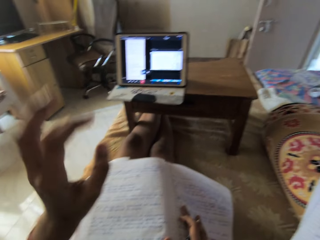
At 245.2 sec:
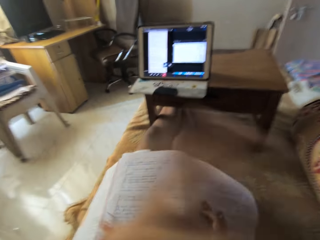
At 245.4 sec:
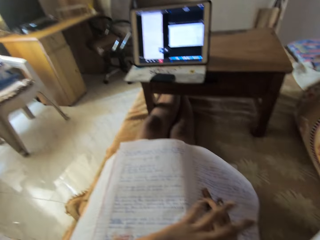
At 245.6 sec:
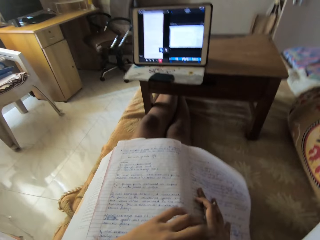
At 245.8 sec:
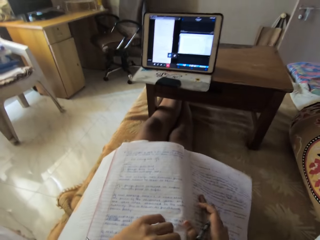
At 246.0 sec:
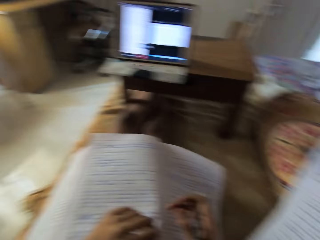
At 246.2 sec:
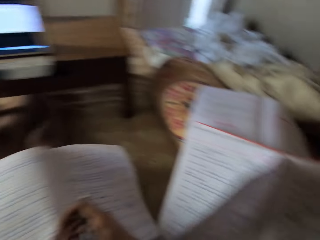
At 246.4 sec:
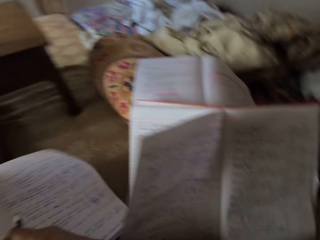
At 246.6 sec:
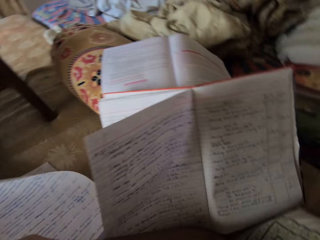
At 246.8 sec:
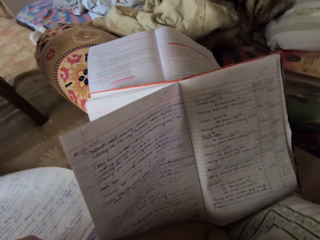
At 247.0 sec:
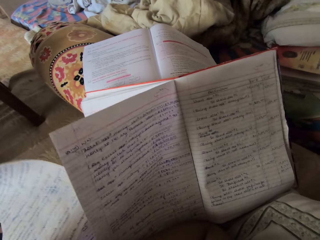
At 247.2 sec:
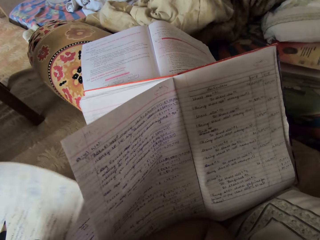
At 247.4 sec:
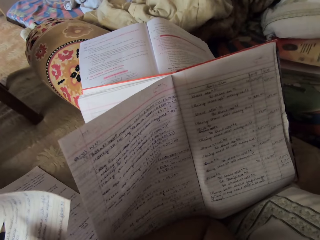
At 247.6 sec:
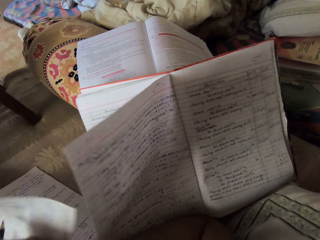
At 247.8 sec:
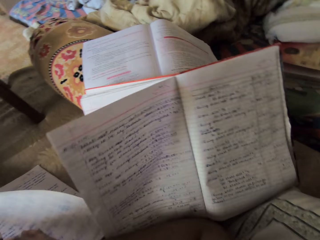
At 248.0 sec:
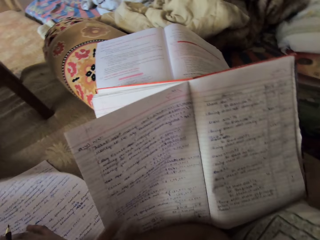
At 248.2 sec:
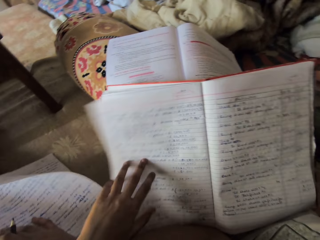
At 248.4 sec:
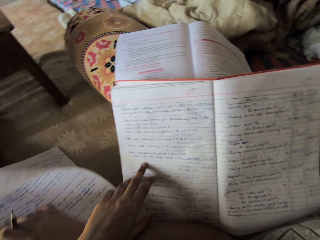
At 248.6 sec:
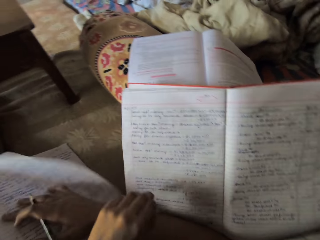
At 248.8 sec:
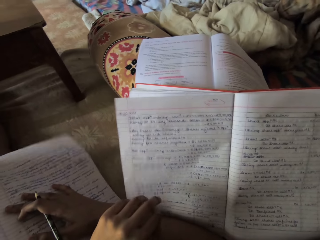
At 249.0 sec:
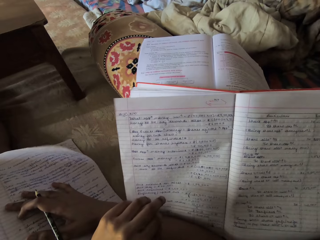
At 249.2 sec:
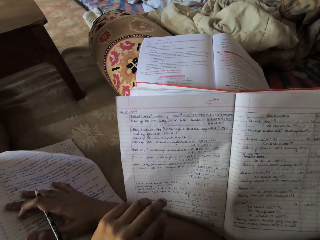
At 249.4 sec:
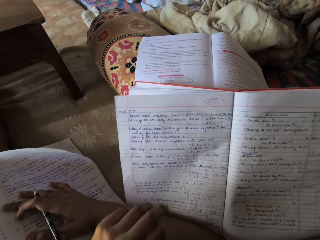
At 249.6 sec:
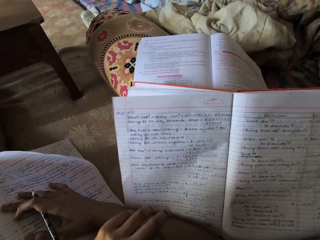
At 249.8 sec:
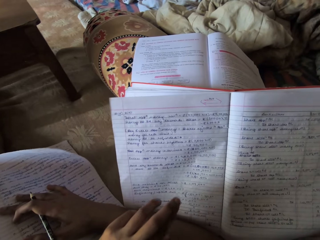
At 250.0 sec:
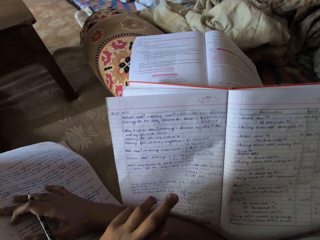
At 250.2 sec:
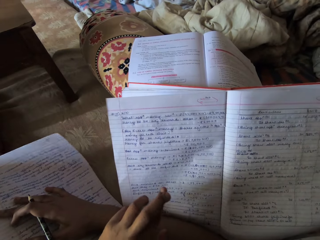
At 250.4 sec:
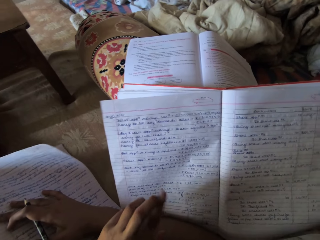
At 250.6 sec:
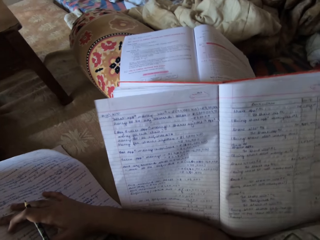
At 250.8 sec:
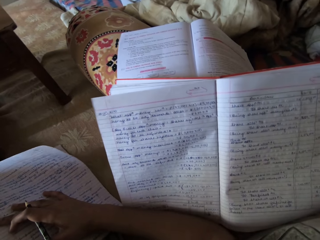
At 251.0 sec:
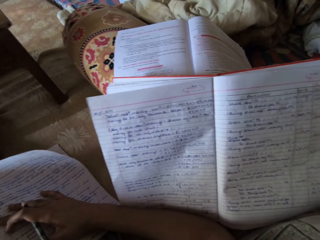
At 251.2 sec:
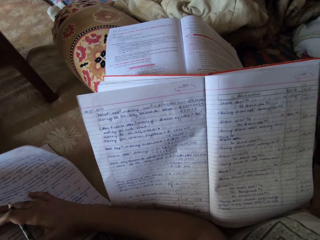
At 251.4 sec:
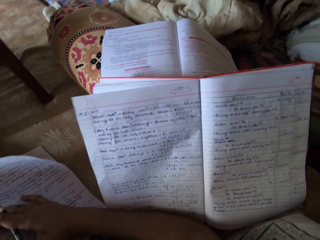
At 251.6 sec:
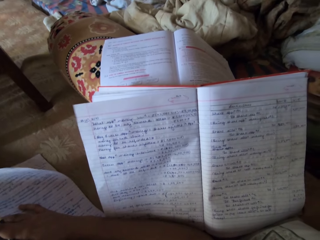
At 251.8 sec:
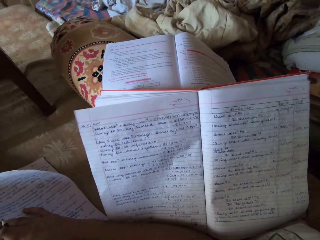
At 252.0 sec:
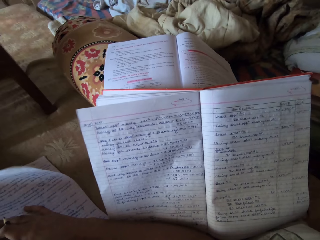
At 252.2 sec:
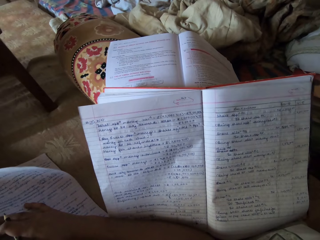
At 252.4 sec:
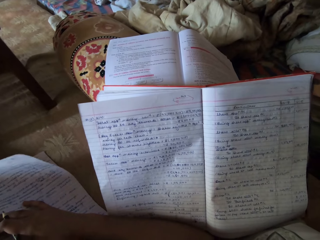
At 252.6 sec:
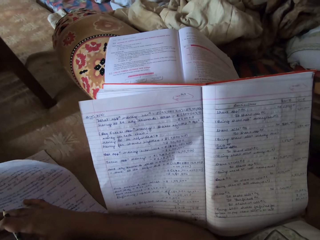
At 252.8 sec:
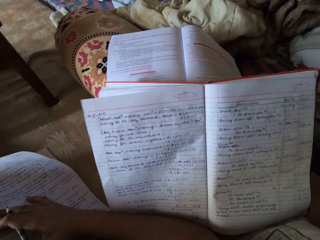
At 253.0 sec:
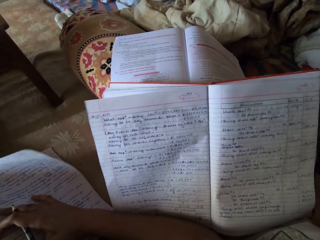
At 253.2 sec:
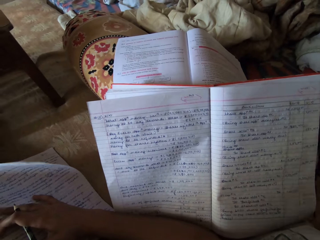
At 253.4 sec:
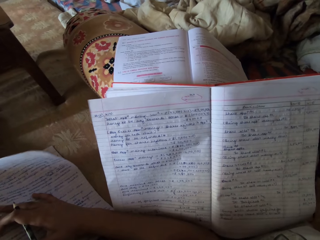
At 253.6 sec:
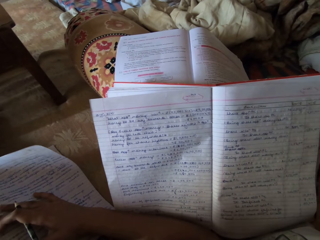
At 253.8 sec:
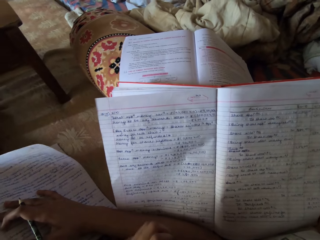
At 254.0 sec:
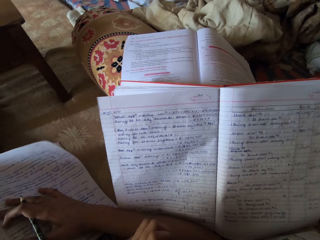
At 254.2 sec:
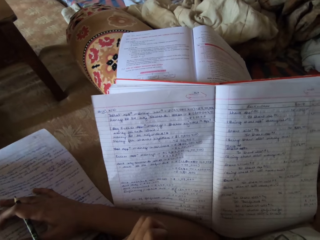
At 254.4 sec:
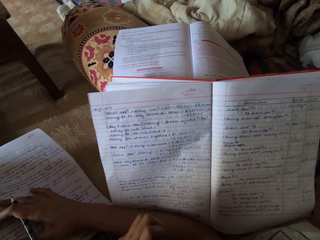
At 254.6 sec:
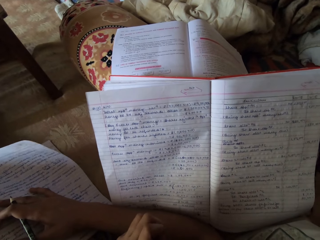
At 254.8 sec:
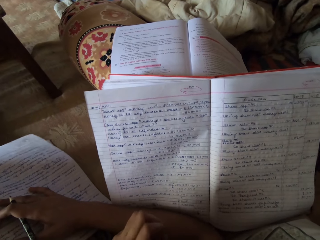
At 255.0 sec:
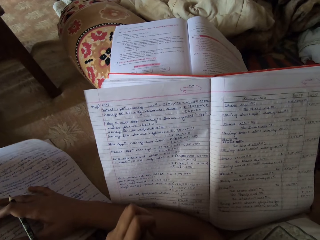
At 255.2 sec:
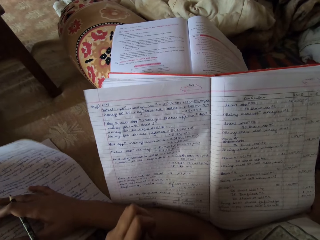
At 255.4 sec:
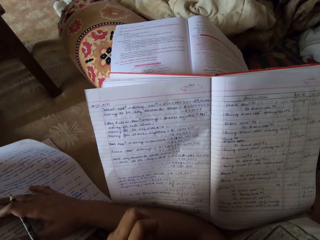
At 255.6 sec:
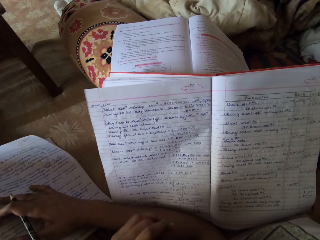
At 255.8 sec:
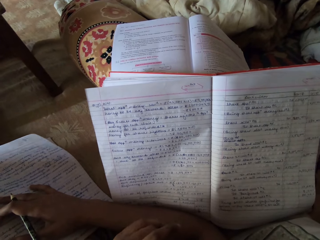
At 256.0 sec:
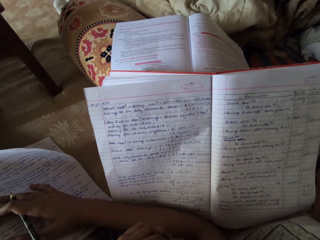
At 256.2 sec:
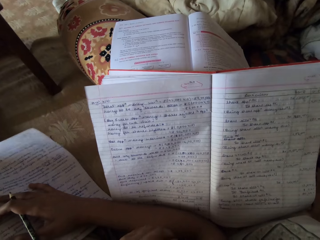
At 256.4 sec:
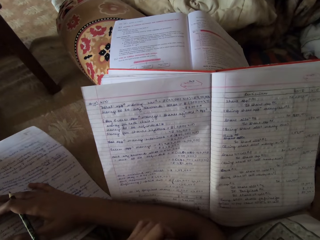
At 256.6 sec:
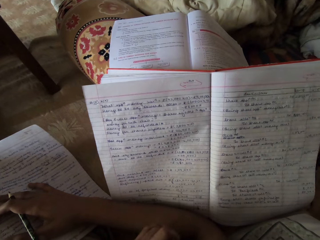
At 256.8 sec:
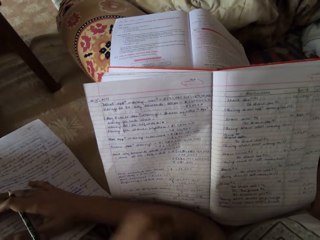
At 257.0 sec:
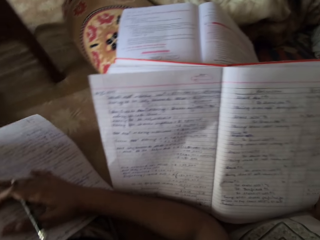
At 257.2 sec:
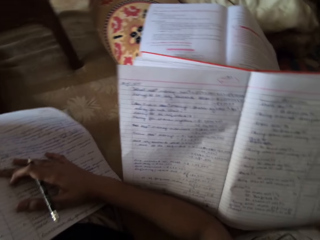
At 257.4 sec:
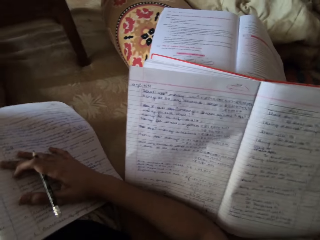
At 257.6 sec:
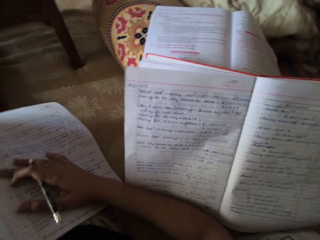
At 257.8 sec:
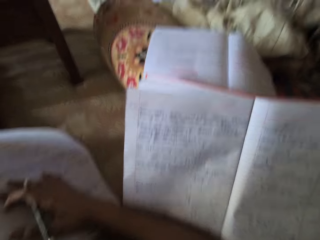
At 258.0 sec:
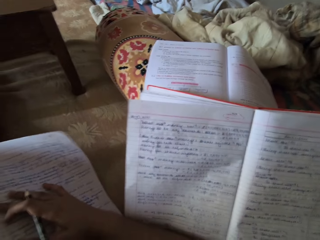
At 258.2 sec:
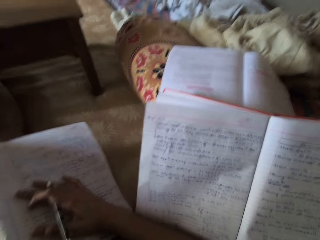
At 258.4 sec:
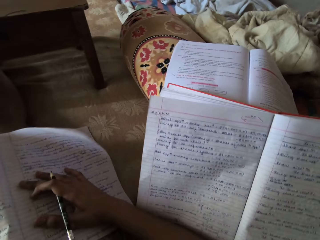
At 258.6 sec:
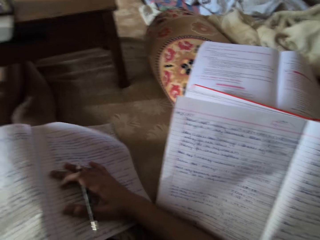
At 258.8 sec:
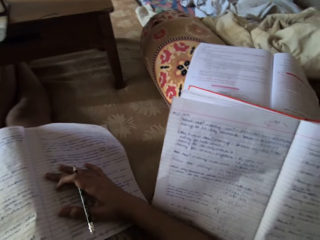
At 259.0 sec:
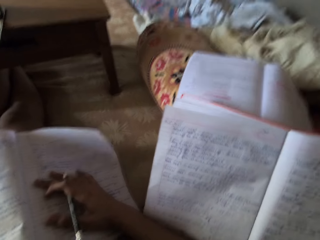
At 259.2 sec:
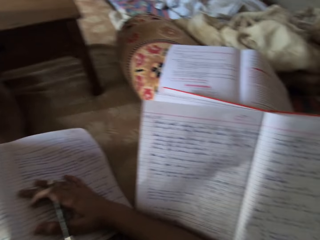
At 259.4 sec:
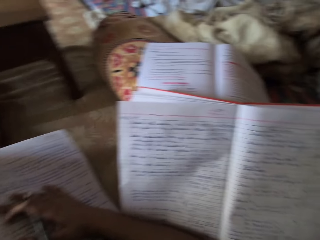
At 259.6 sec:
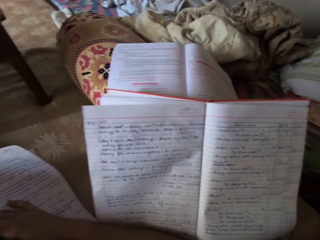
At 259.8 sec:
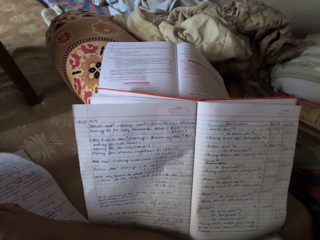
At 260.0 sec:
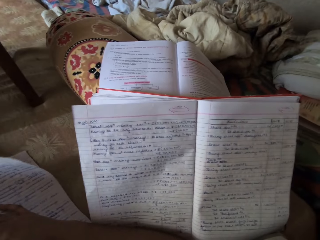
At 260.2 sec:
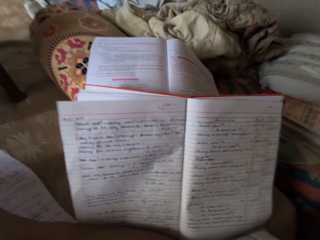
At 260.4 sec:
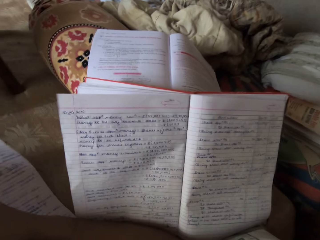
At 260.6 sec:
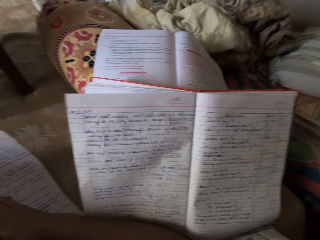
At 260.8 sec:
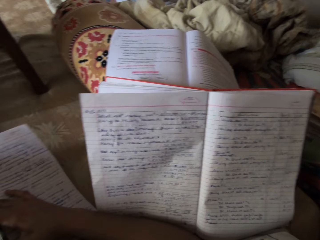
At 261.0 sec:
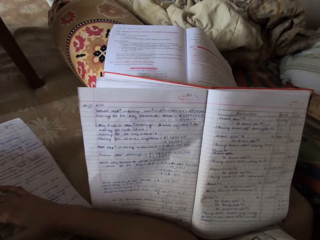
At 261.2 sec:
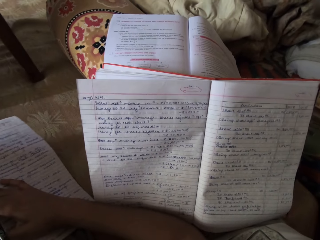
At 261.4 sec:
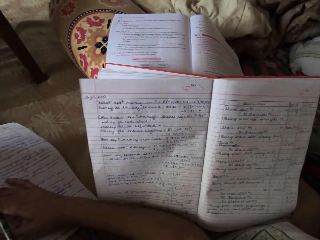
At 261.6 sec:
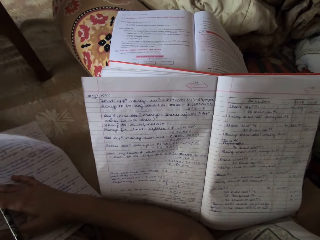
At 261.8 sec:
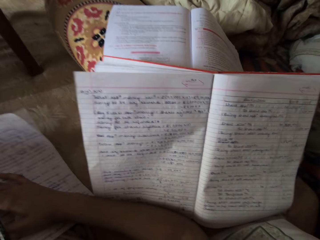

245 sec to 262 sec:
The camera wearer turns to another book. She touches the book on the chair with her left hand. She moves her left hand on the book. She stares at the book. She raises her left hand. She stares at the book.

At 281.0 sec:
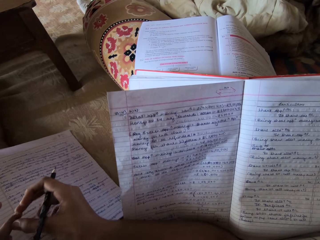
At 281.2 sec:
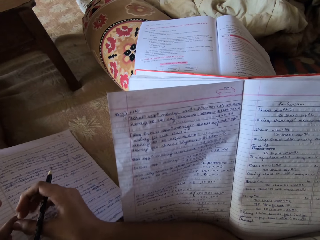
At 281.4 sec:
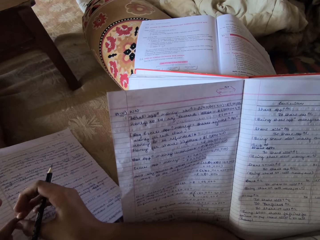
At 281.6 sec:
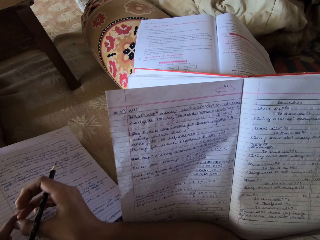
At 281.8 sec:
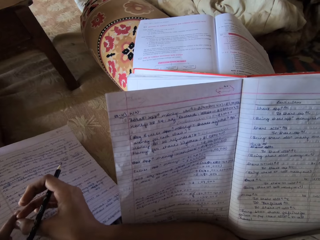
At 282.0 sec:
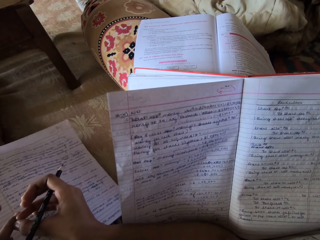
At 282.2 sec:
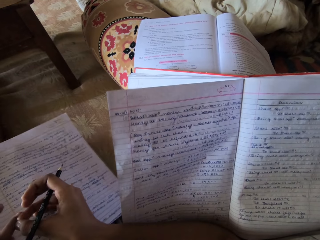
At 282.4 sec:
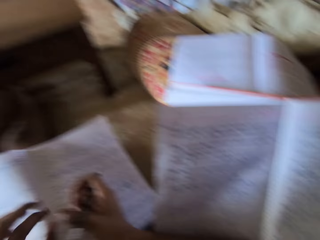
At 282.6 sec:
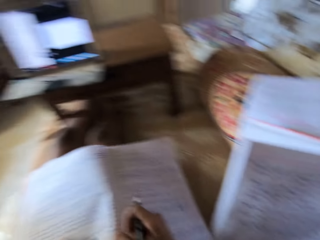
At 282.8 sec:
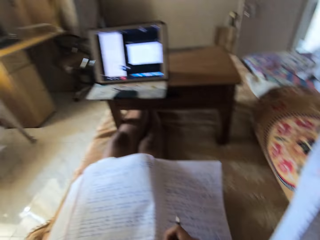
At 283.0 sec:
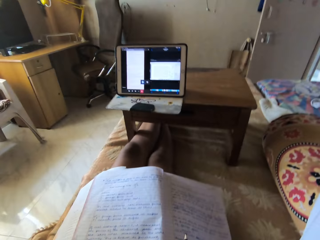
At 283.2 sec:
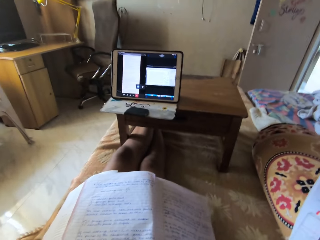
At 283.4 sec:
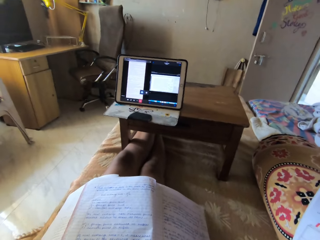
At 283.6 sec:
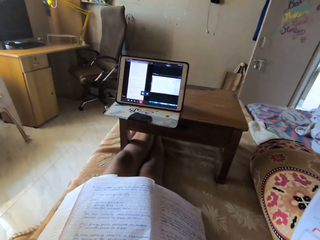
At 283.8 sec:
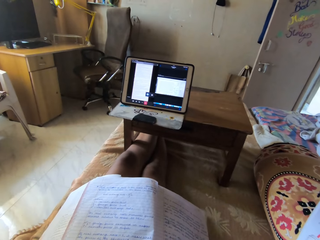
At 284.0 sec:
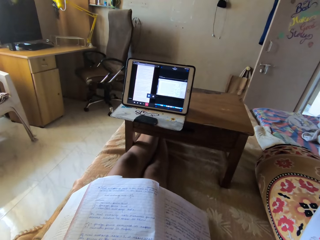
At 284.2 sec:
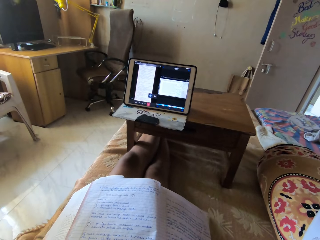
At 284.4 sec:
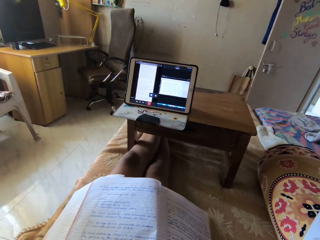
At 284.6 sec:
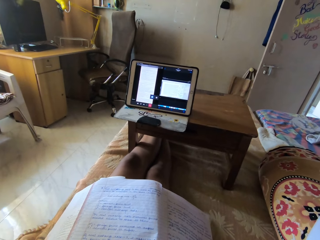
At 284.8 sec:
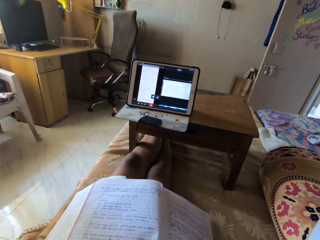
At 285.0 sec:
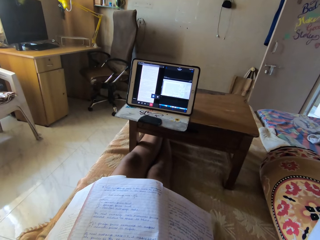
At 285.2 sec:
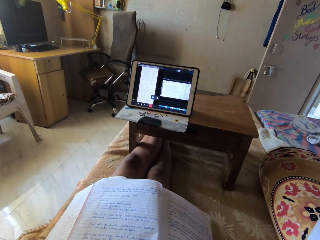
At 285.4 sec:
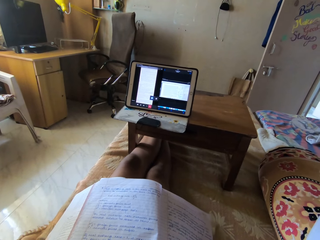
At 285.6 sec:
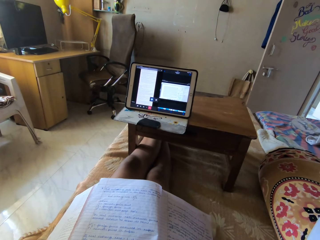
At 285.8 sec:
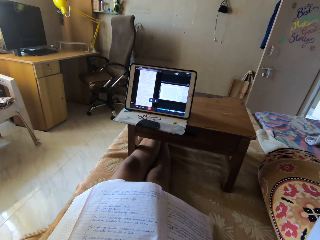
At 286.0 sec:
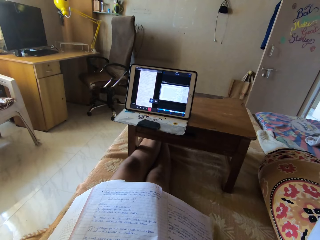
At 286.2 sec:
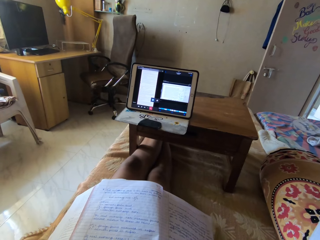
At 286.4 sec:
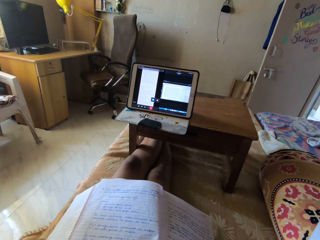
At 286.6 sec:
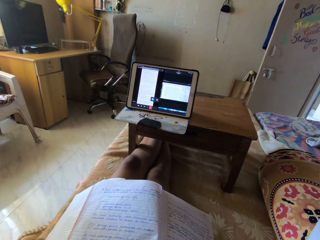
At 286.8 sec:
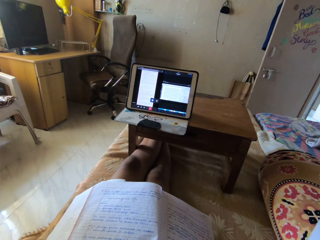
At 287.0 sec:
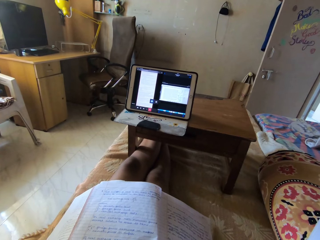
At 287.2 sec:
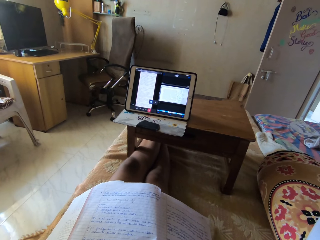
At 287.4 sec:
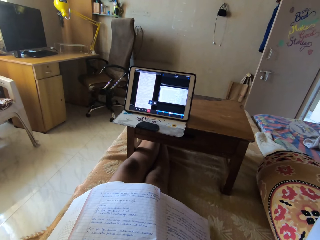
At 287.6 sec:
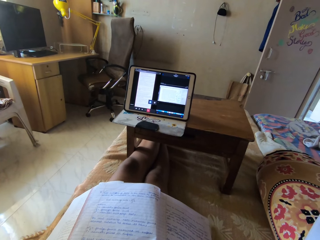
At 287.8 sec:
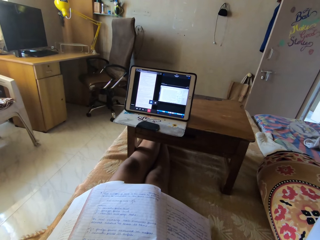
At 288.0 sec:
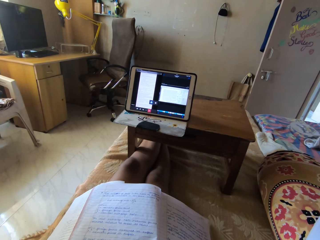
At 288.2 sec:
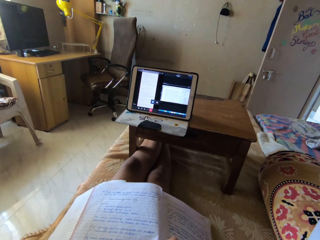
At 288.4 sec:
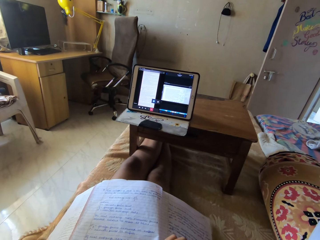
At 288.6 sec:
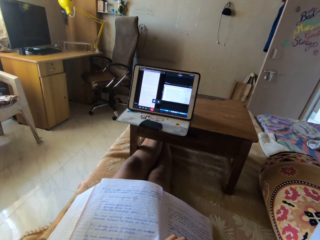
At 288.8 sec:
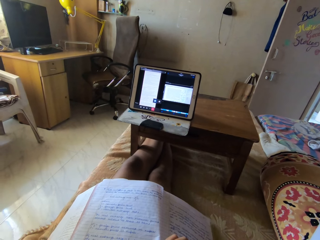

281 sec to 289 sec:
The camera wearer turns to another book. They stare at the book.
